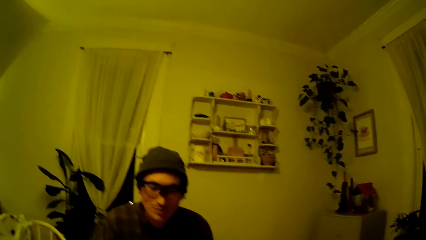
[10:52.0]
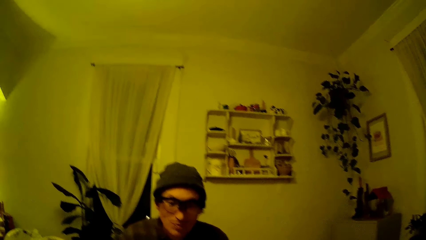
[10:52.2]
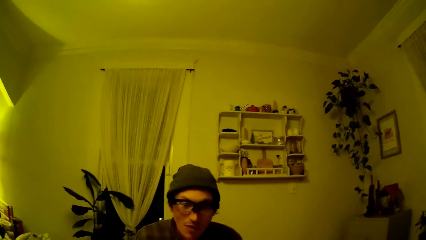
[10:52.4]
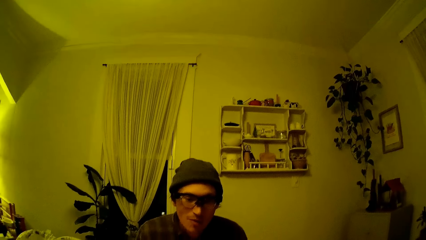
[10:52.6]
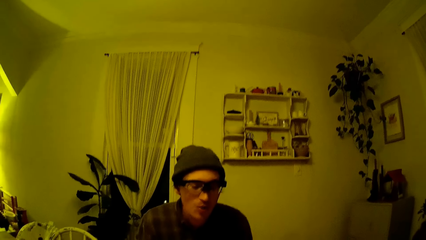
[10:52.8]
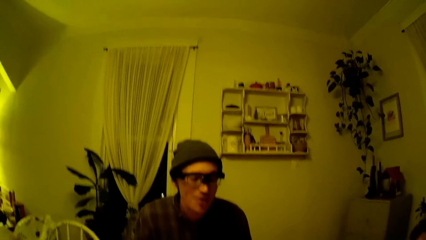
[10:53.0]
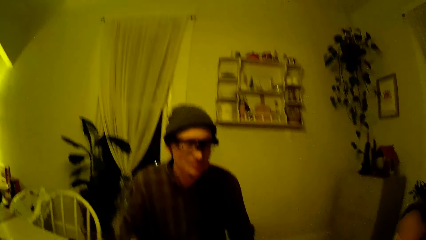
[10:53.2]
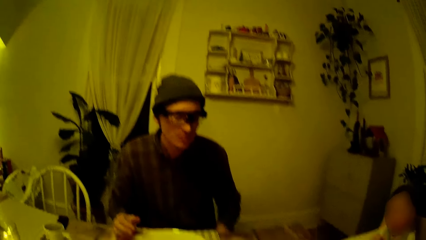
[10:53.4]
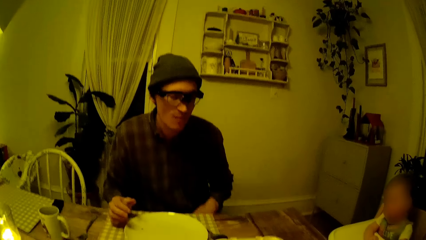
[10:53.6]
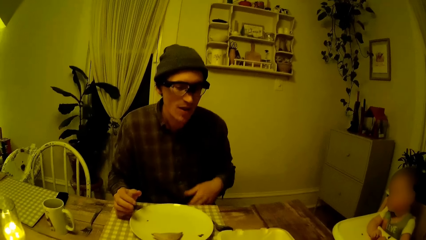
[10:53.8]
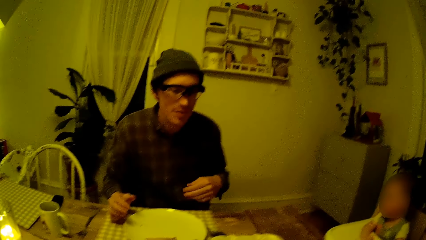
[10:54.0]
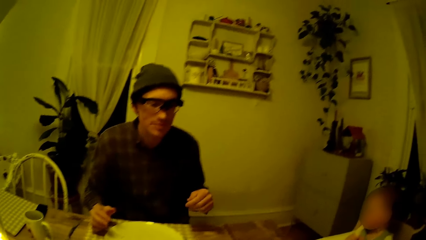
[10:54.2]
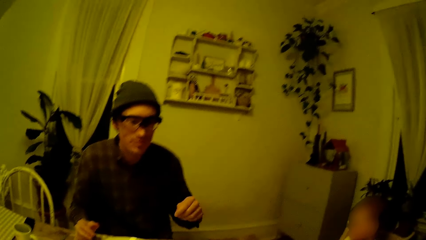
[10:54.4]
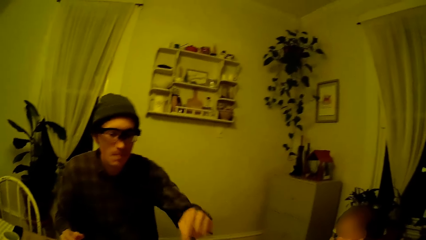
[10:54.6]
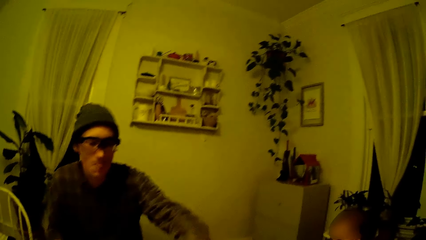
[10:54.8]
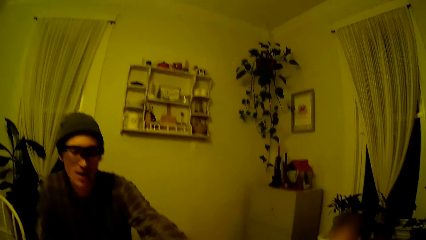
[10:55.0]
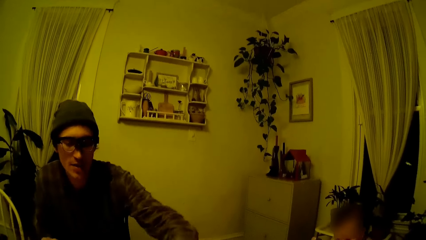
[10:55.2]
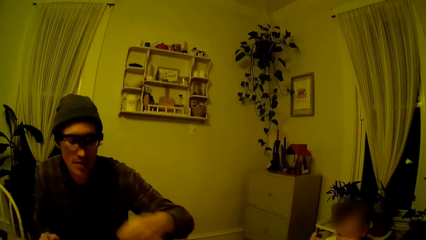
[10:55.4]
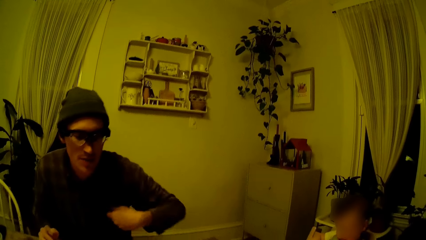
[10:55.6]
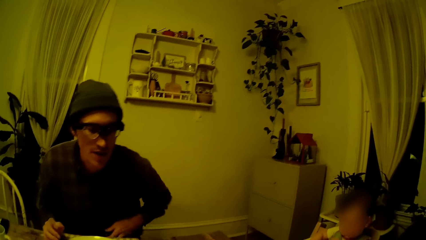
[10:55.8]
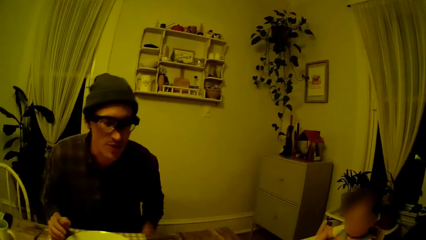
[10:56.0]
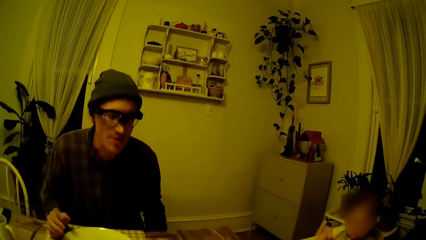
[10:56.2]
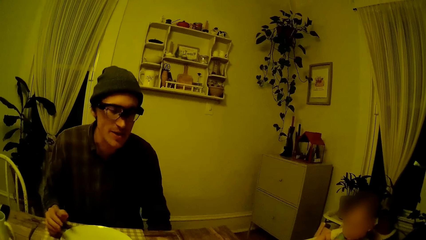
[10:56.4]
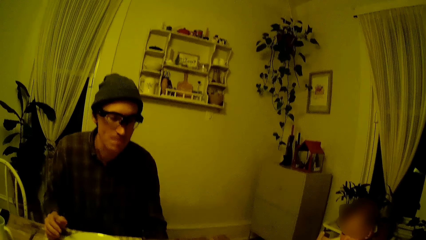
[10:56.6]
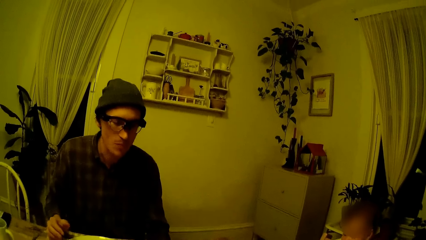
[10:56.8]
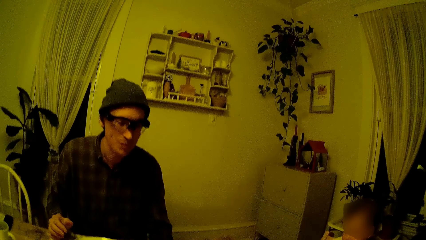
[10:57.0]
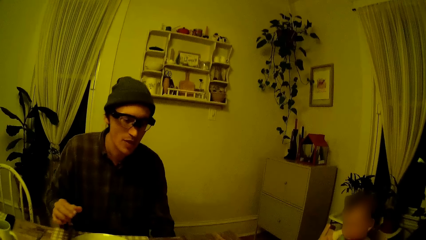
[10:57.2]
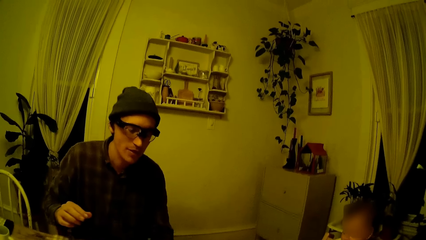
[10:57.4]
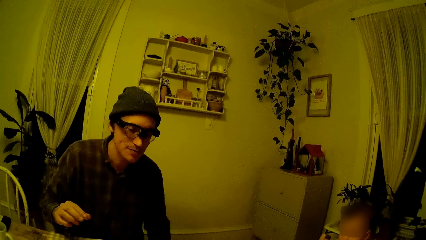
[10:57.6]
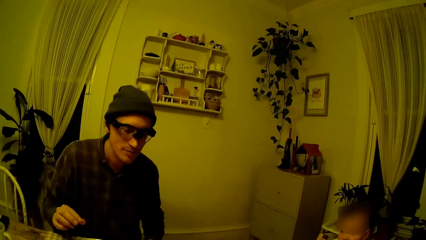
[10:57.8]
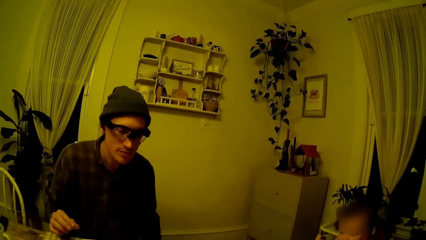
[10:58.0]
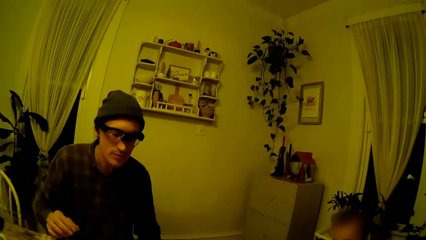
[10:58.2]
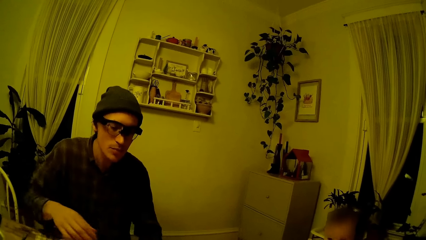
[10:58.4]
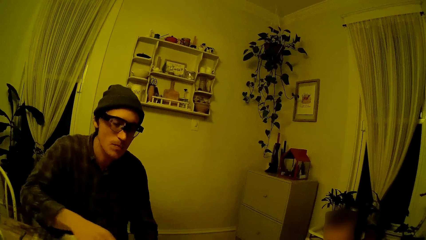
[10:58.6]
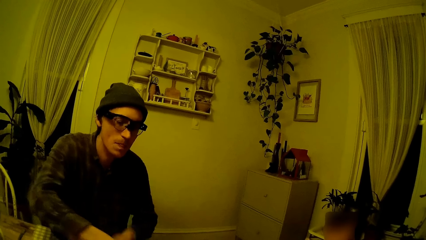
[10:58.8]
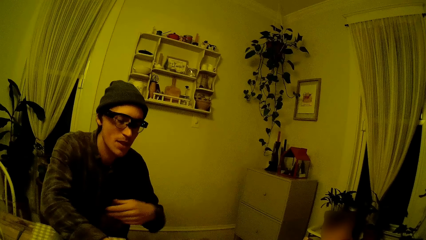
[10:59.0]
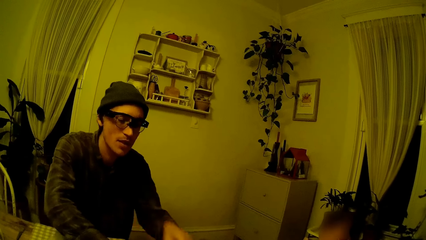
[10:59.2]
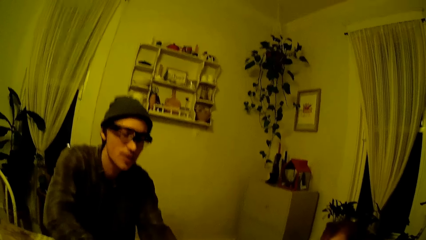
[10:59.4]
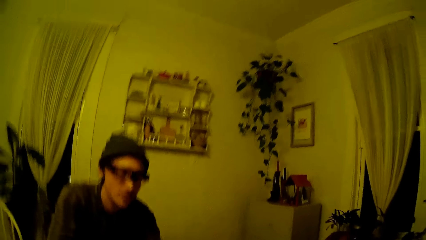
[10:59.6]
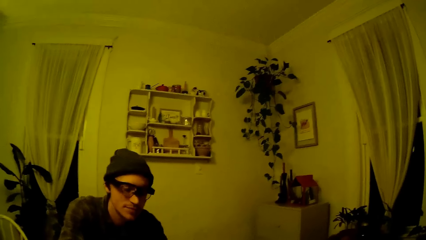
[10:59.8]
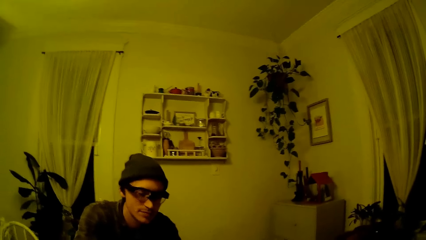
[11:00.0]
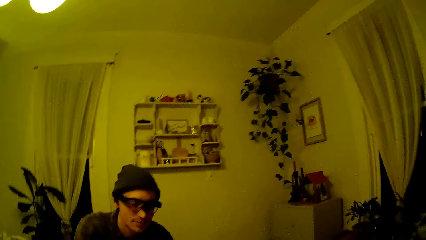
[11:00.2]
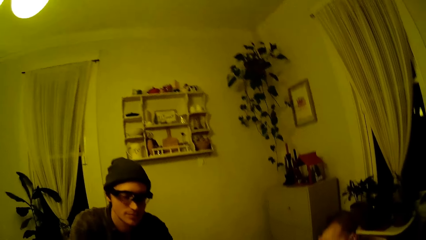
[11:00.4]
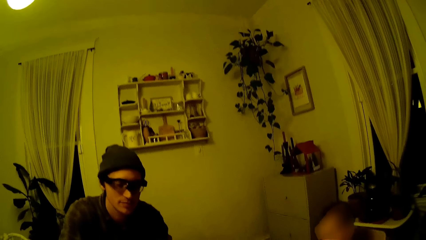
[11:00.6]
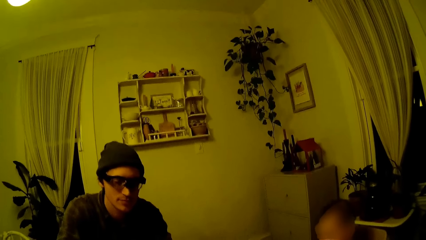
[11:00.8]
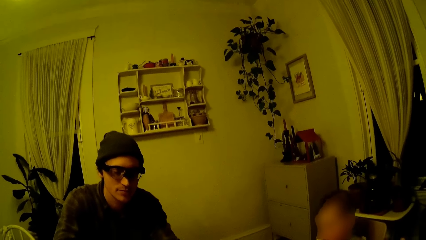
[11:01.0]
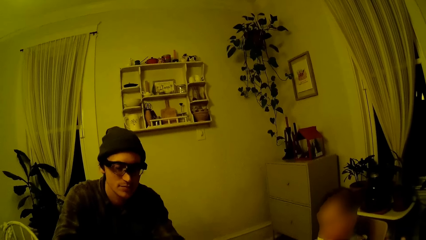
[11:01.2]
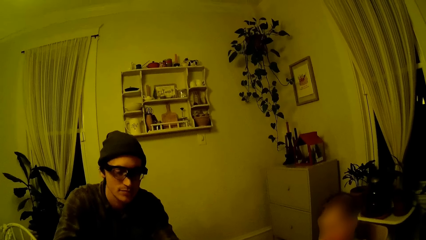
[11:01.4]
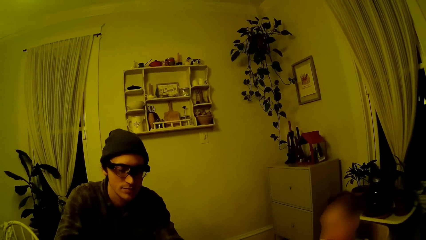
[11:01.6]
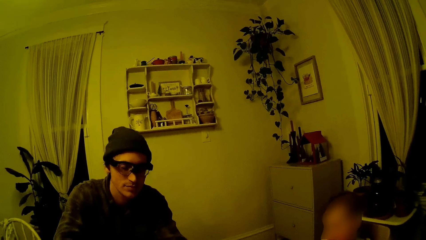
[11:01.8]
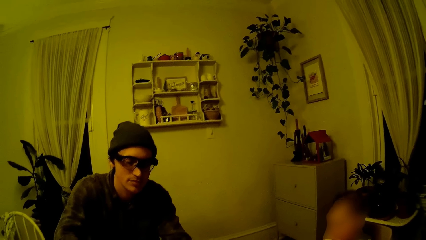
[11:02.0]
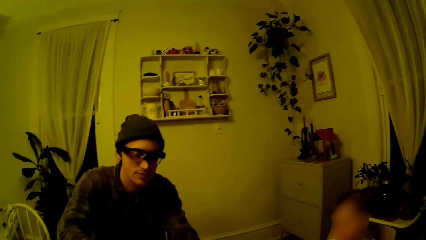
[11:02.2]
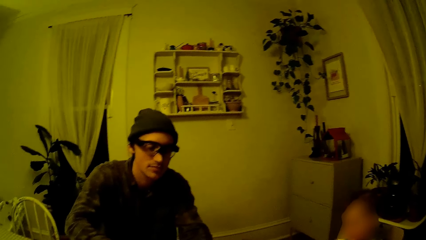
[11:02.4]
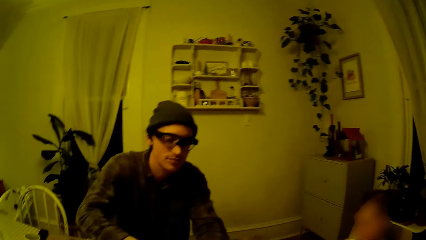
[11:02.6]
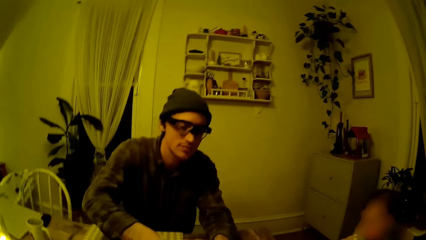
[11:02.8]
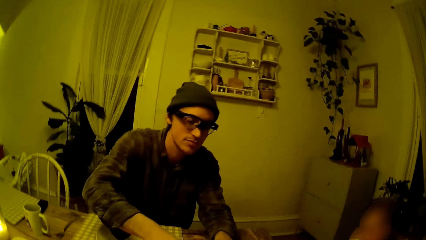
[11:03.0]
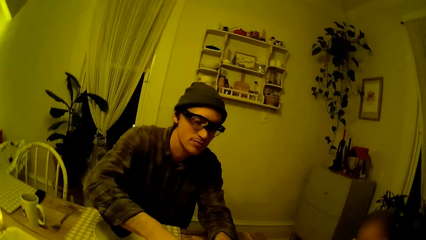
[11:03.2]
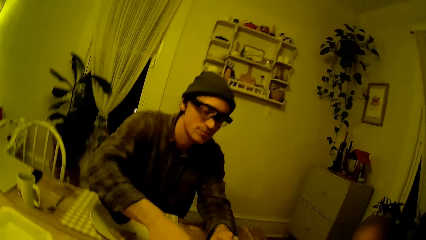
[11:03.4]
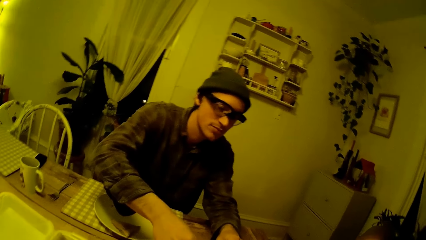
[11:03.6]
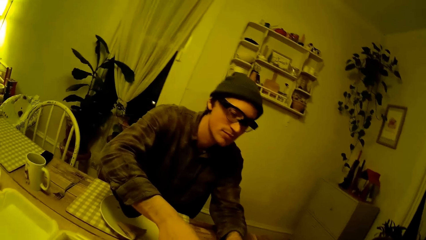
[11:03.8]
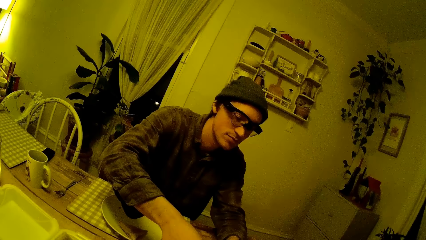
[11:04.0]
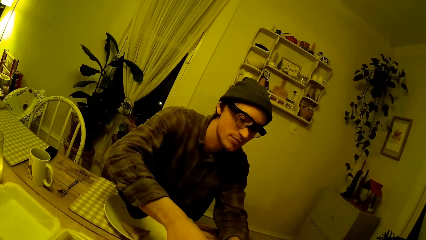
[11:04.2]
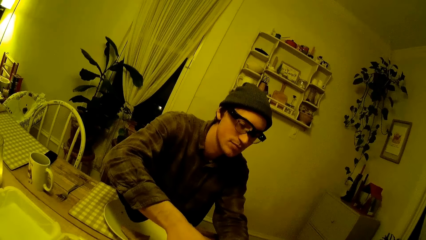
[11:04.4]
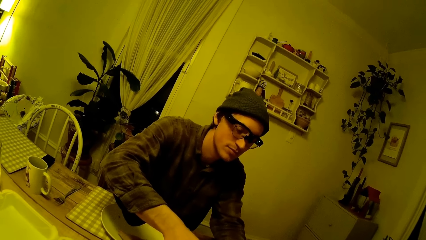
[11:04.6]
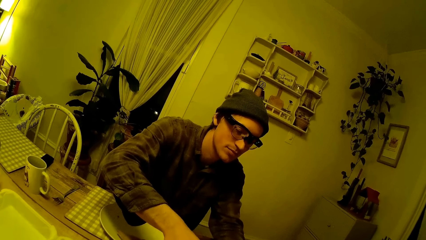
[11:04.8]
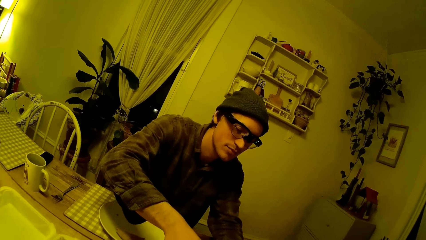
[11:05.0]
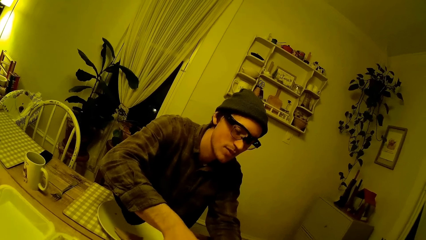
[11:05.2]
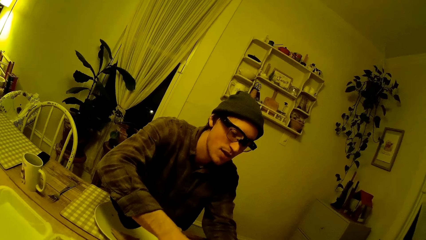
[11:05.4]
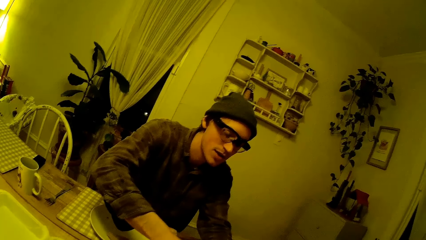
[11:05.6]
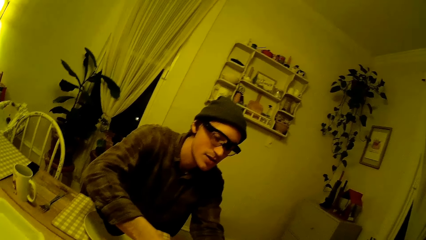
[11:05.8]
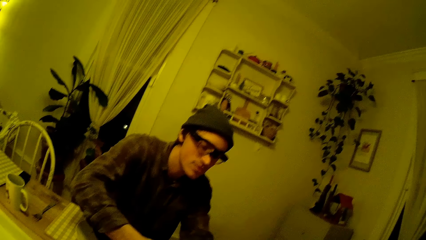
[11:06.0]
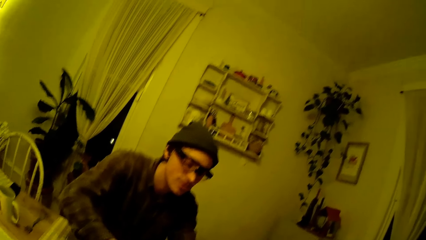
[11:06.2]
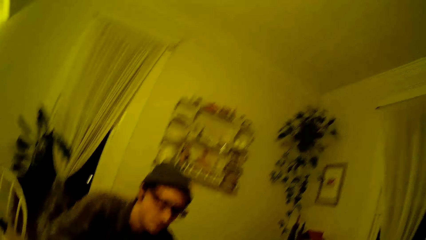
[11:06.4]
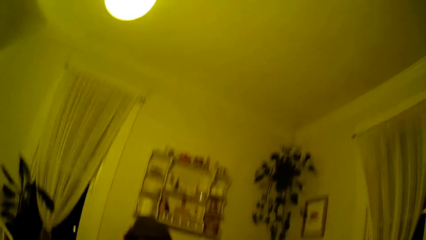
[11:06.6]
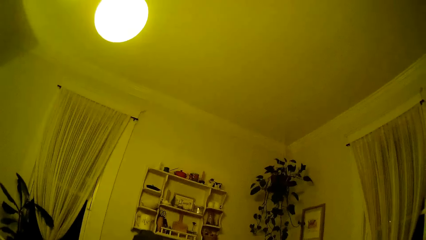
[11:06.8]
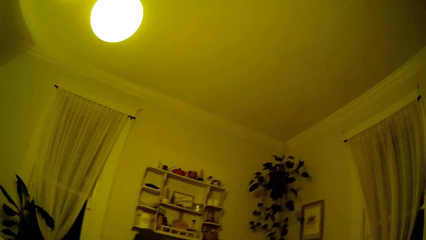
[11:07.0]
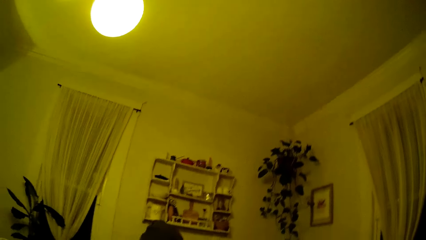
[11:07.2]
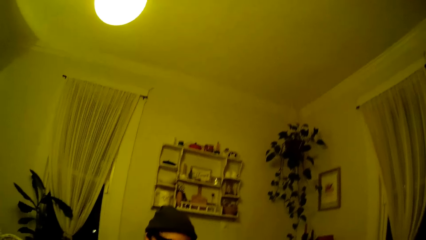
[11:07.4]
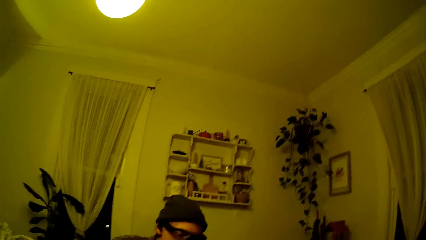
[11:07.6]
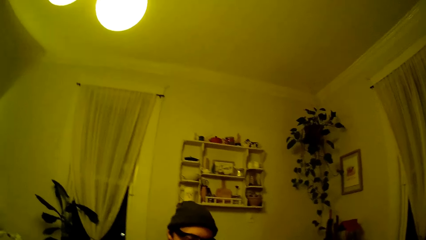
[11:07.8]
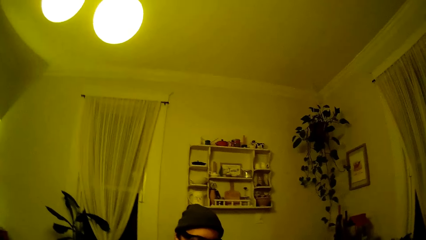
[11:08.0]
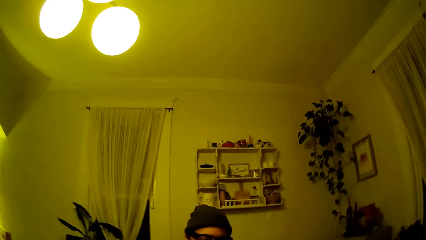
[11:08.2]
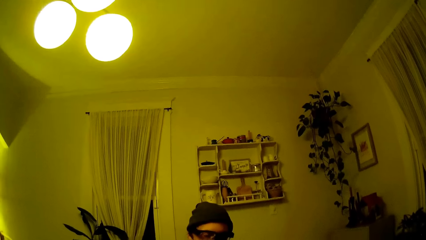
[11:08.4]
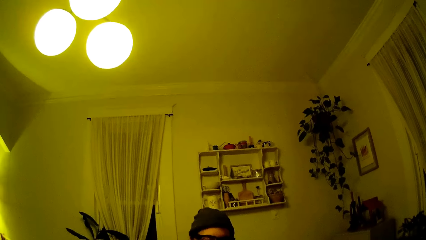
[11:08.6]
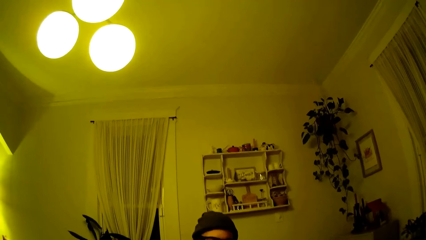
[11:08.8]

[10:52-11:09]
The man stretches his left hand forward. He converses with the camera wearer. He stretches both hands forward. He picks up something.
